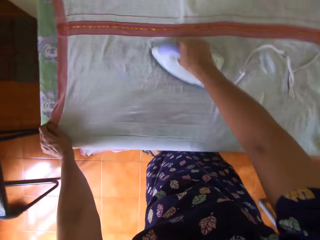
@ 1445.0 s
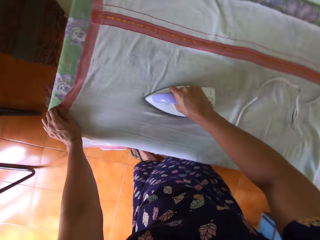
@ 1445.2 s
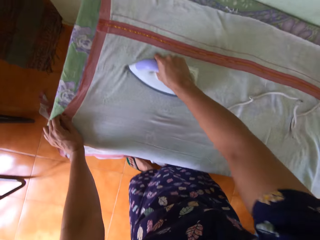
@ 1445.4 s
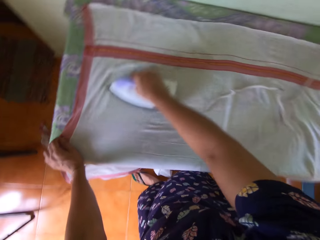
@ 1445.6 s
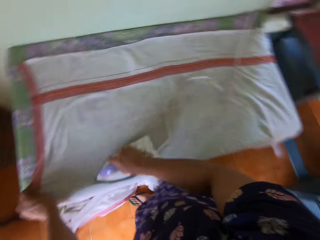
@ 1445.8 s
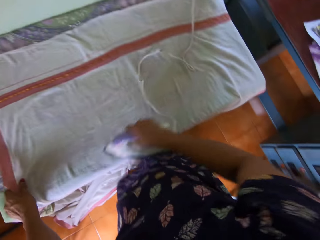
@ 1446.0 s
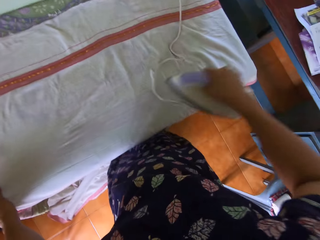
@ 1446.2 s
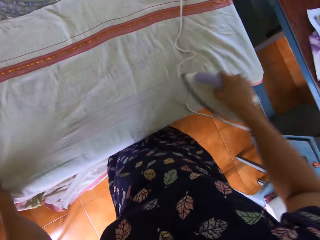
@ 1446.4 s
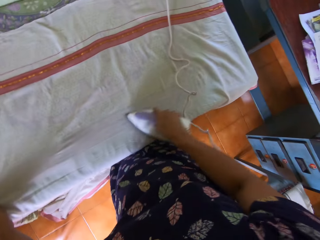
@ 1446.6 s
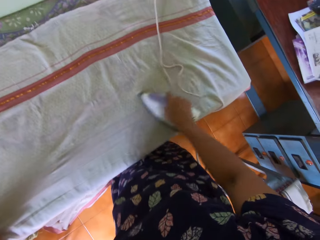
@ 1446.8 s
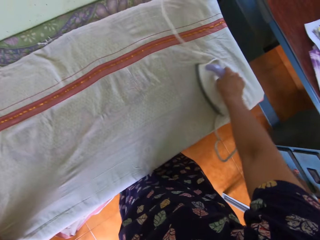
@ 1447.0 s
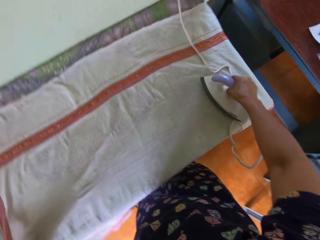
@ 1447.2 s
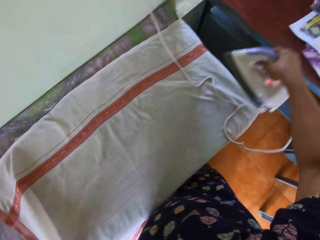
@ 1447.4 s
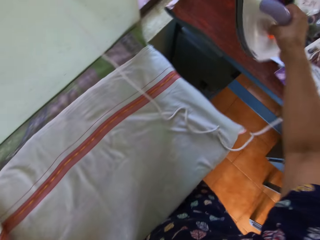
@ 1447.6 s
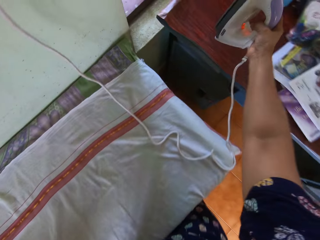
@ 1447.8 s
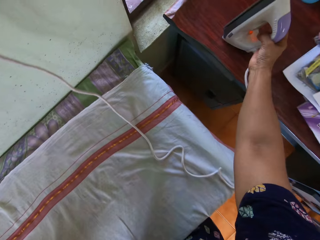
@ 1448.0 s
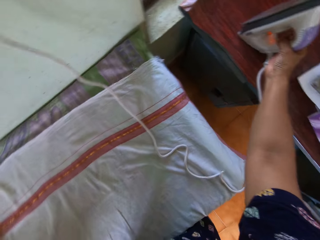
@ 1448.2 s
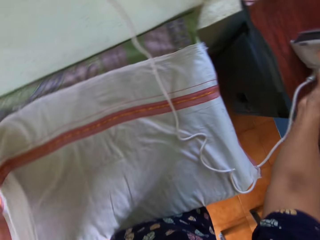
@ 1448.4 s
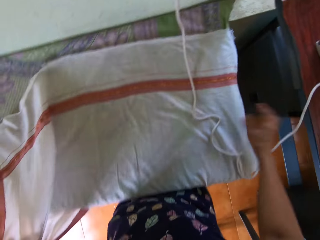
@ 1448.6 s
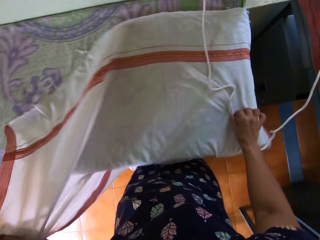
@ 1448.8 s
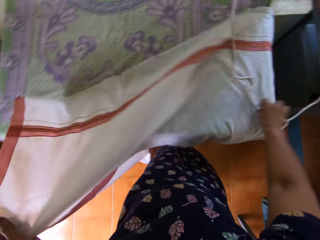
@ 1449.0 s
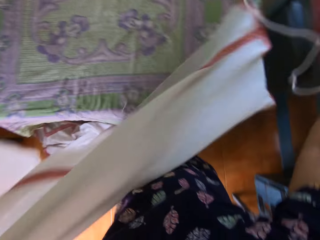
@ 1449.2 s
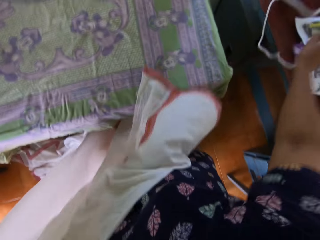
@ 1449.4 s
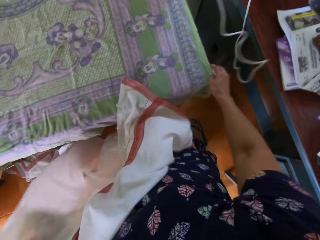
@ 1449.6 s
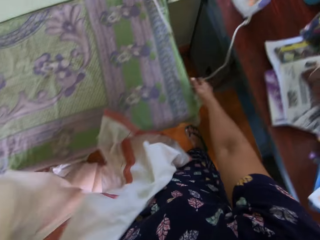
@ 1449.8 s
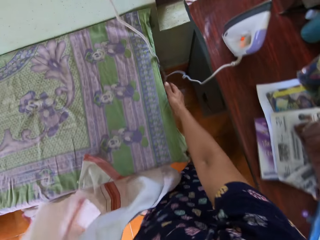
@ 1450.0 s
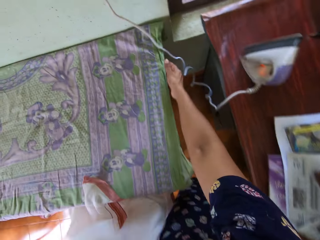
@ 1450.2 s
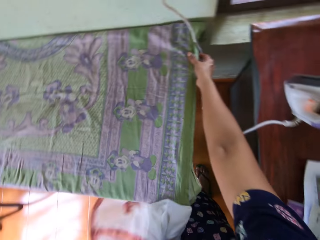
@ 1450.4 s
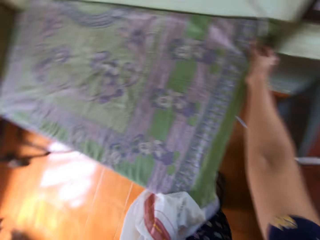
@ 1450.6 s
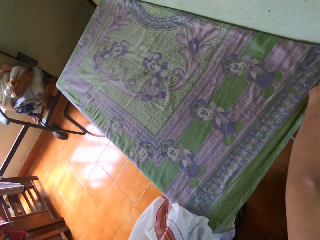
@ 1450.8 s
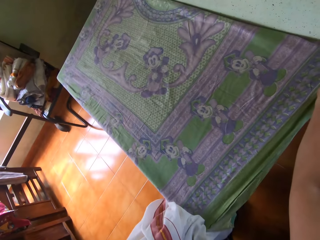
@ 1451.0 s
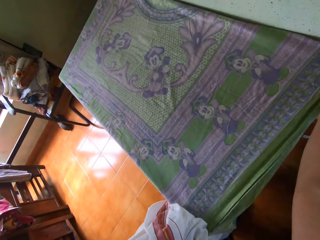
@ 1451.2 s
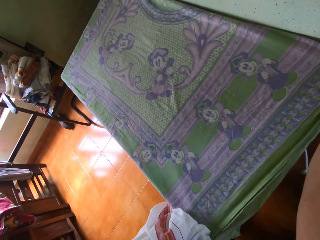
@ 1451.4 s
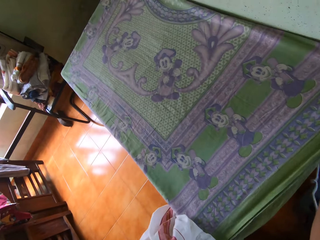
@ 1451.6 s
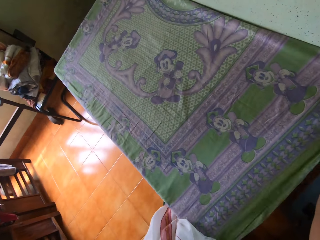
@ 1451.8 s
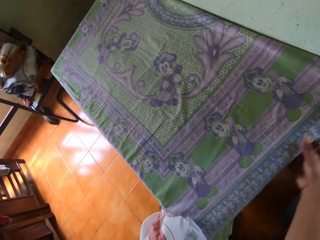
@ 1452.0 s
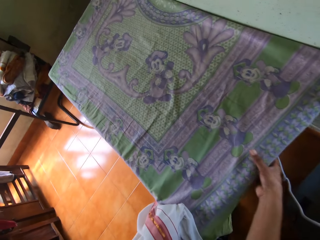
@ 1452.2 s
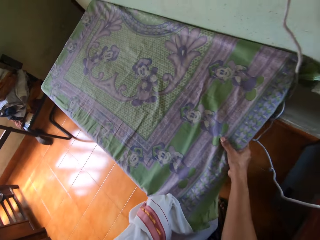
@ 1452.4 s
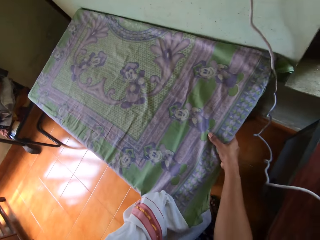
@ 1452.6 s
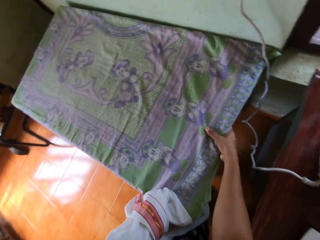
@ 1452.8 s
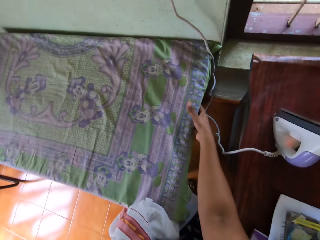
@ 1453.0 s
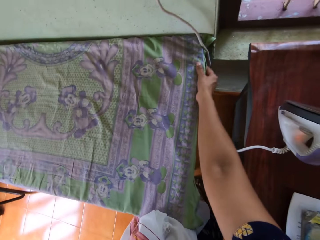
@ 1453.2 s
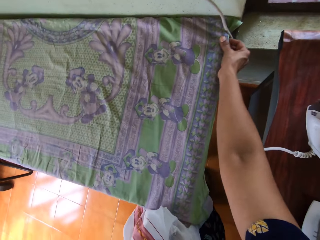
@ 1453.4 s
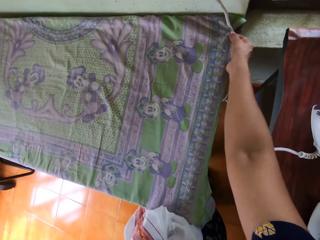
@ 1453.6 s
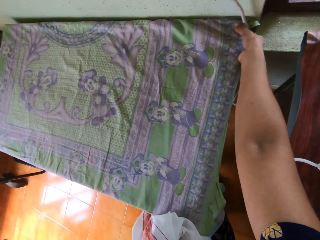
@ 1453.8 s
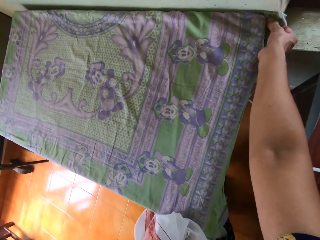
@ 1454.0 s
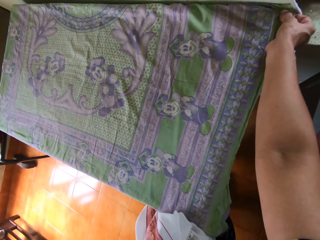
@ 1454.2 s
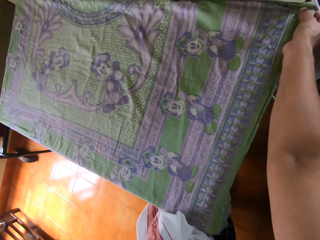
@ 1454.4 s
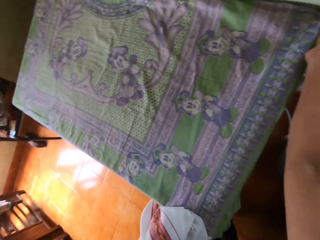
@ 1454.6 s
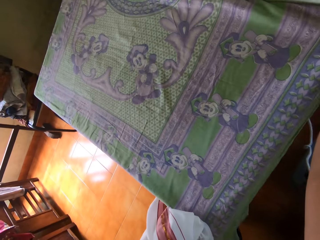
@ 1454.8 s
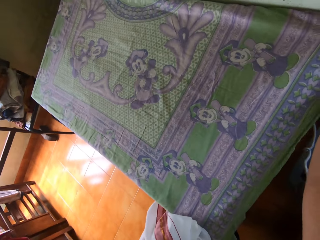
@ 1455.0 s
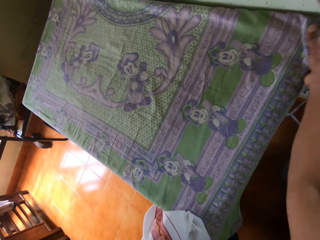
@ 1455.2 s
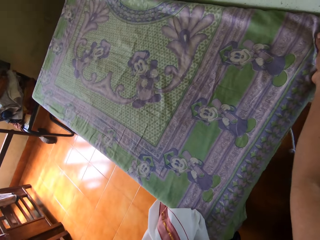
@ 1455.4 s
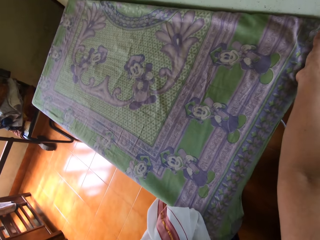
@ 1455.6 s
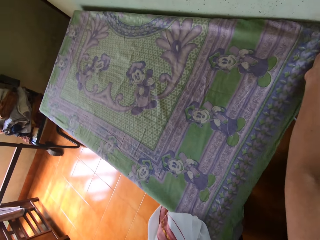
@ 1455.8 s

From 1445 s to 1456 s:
The camera wearer stands the pressing iron on another table with her right hand. She holds the piece of cloth with her left hand. She moves the position of the power cord of the pressing iron with her right hand. She straightens the piece of cloth on the table with her right hand. She drags the table slightly to the right with her right hand. She straightens the piece of cloth on the table with her right hand.

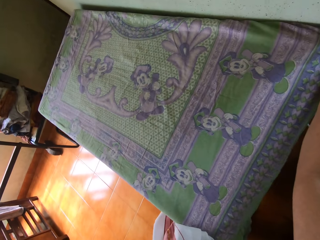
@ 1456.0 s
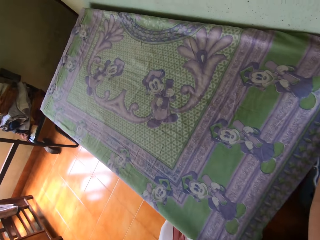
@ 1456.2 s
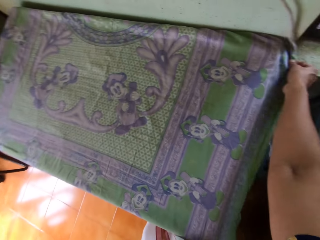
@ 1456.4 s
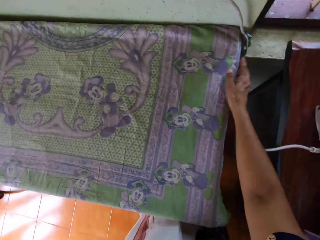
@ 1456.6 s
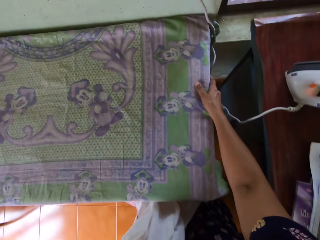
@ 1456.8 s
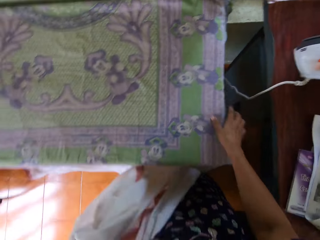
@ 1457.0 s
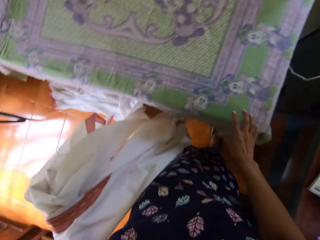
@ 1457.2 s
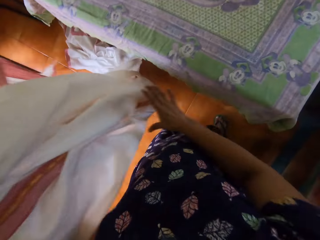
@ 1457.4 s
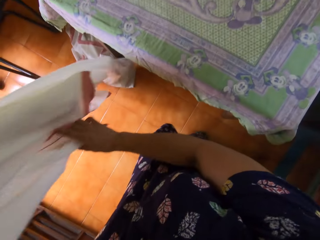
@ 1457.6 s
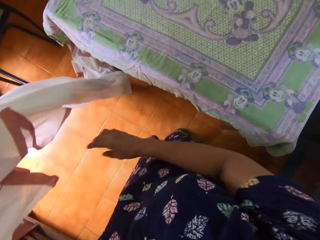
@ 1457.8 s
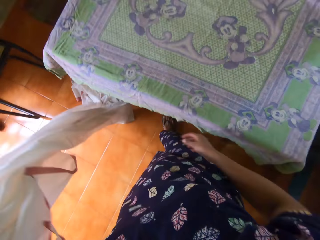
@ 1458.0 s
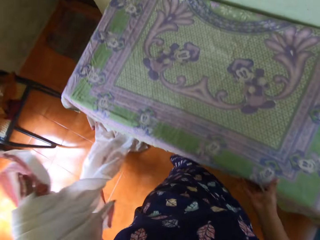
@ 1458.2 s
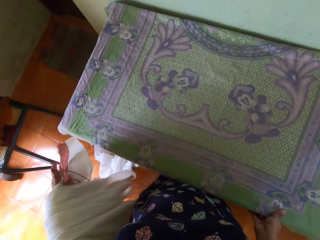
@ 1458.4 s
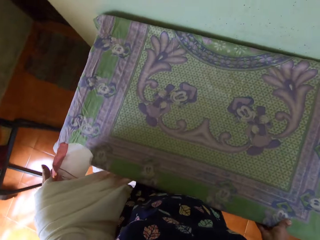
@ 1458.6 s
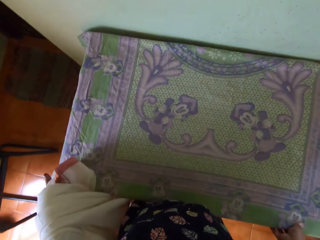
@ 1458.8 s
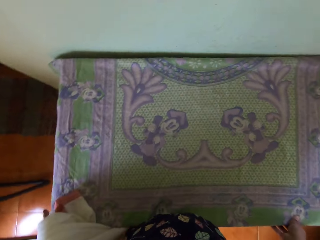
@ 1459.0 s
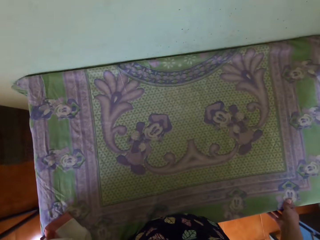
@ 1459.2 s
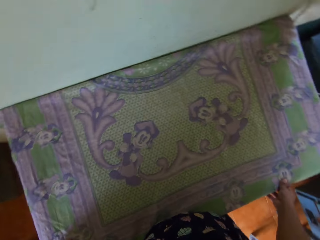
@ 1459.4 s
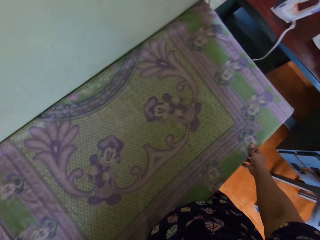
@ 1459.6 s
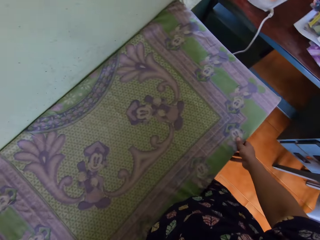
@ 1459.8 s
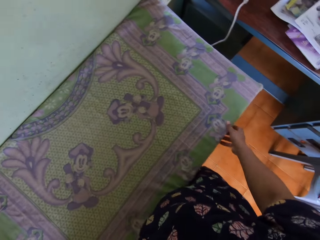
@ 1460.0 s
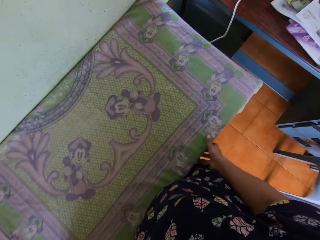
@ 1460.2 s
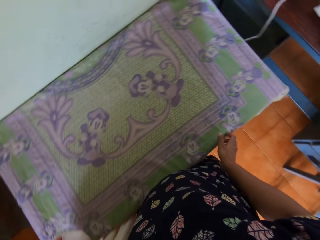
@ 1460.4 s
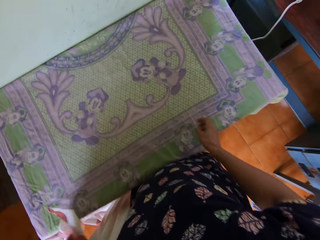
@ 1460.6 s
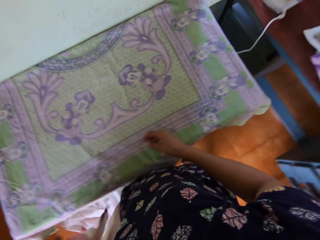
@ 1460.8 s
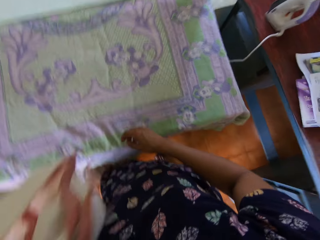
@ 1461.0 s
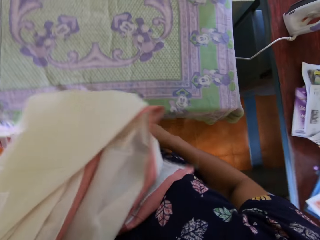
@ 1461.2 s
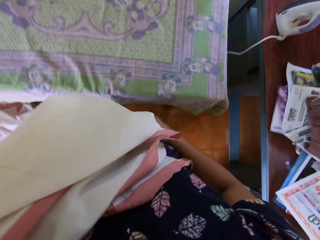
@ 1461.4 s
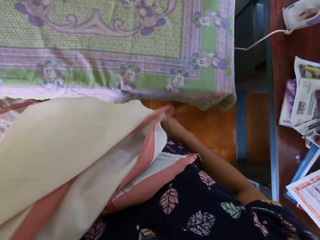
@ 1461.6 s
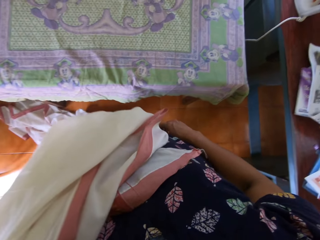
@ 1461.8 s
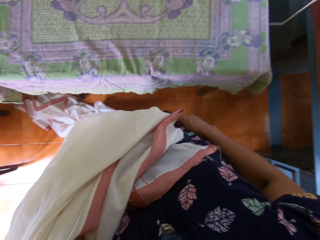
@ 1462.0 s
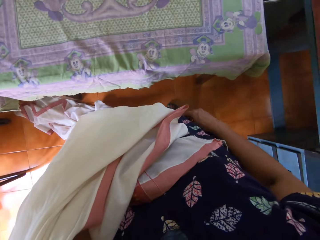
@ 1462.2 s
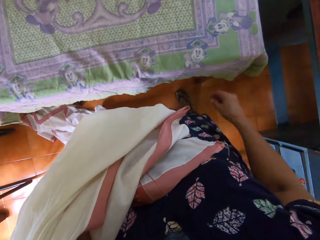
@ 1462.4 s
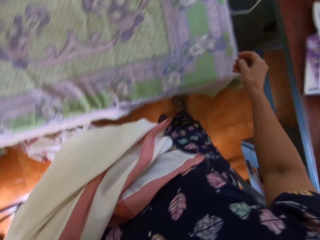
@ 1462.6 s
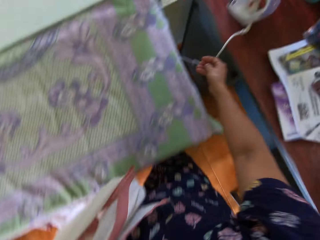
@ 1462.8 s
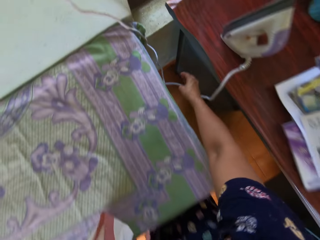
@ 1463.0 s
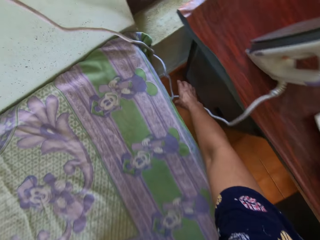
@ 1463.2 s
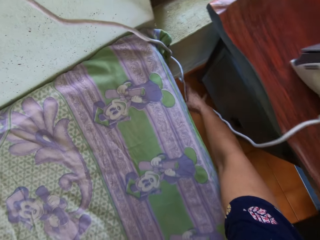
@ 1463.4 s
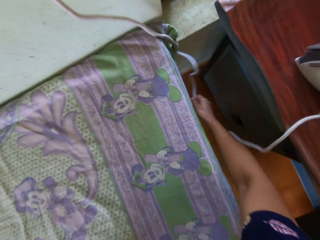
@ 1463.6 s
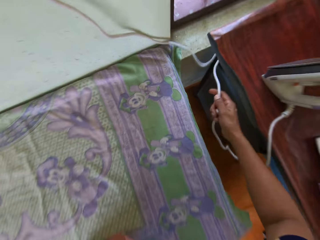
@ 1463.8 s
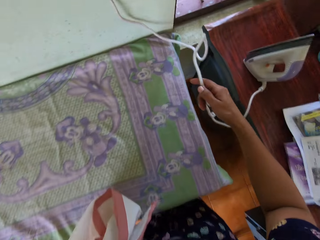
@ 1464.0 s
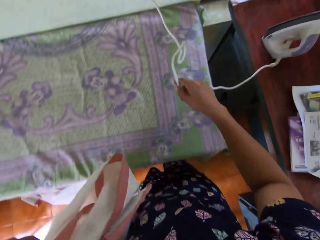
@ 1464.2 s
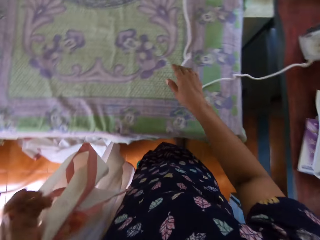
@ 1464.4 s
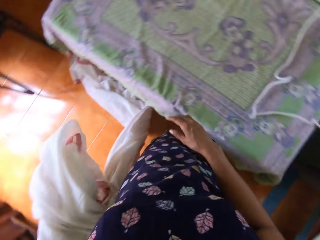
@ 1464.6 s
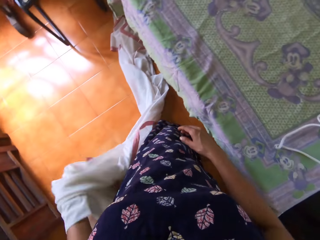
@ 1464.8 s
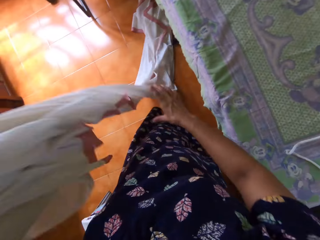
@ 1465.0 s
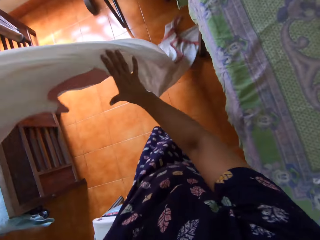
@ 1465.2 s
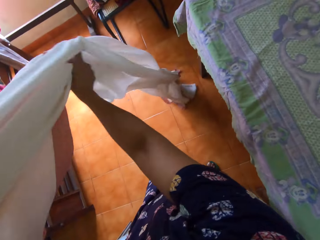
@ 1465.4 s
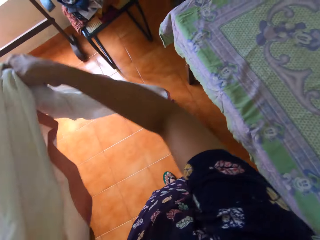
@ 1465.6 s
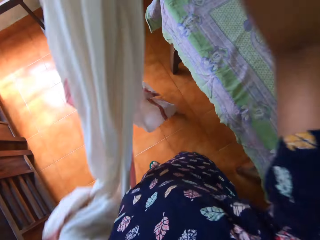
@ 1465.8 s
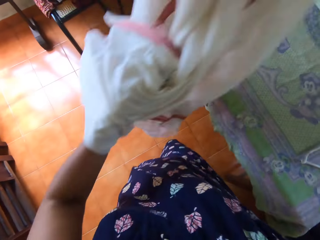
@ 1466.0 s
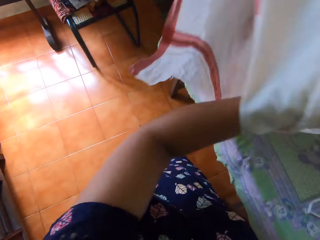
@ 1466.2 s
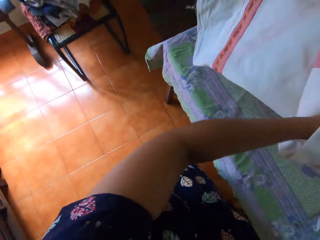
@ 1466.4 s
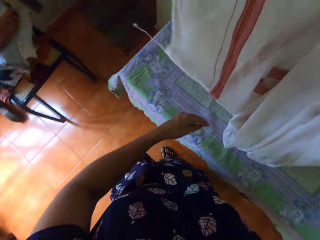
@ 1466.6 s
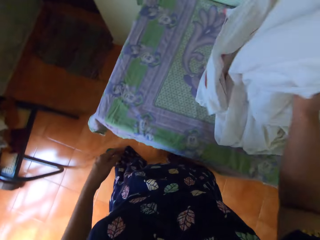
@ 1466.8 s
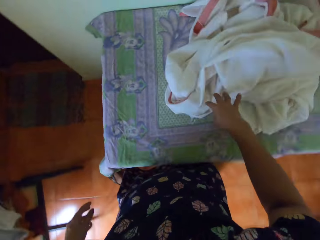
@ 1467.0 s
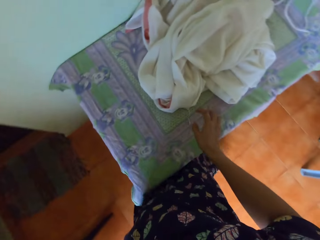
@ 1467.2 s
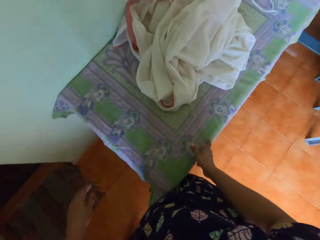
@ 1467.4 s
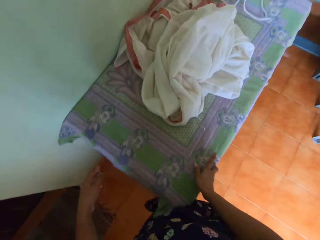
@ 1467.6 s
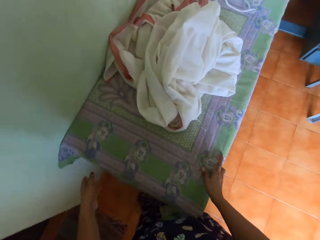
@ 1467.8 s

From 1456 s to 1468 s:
The camera wearer holds a cloth. They push the table. They adjust the position of the table with both hands. They look around the table. They move the wire on the table. They drop the power cord of the pressing iron on the table. They hold the cloth. They drop the piece of cloth on the table.
